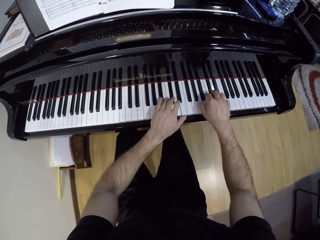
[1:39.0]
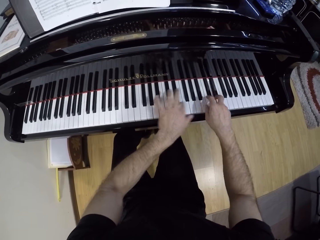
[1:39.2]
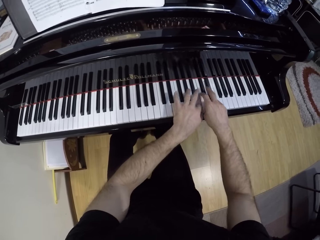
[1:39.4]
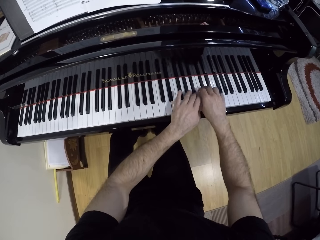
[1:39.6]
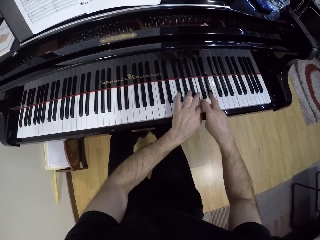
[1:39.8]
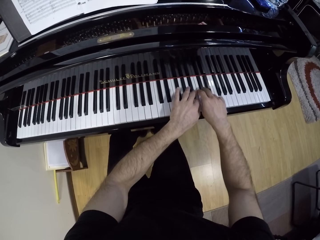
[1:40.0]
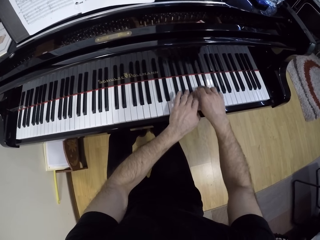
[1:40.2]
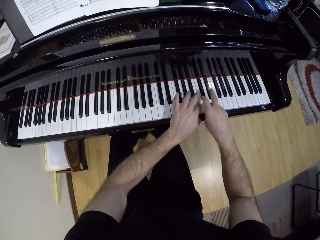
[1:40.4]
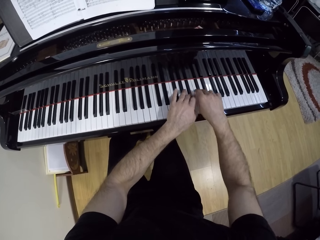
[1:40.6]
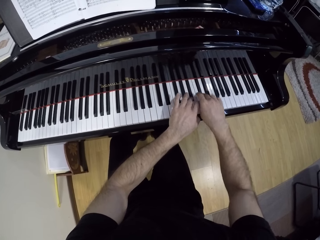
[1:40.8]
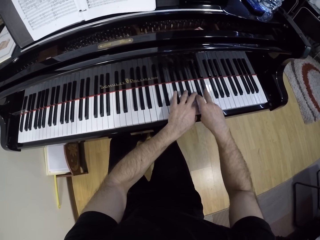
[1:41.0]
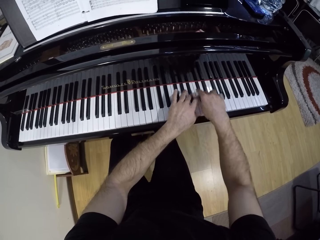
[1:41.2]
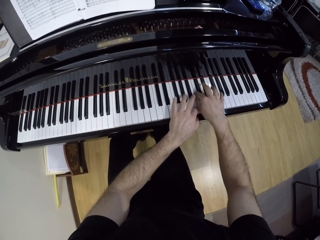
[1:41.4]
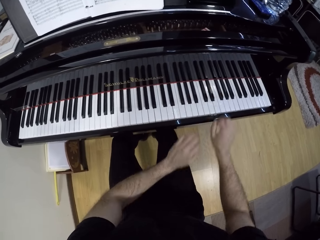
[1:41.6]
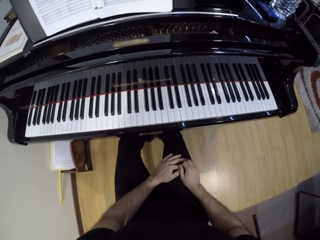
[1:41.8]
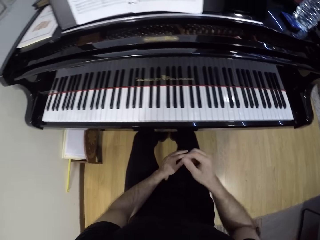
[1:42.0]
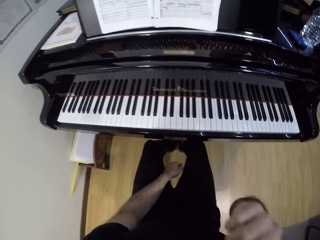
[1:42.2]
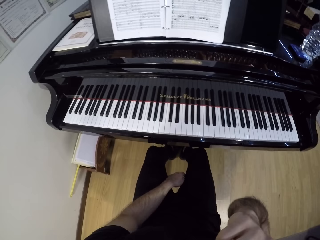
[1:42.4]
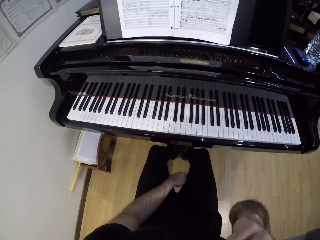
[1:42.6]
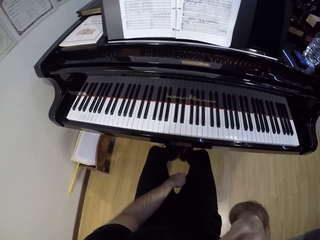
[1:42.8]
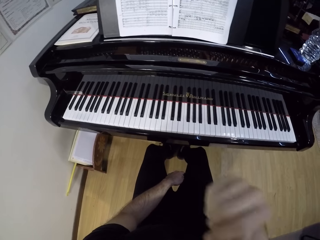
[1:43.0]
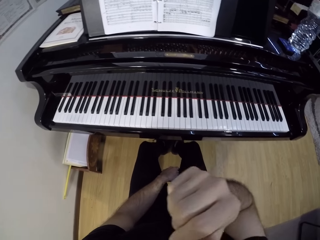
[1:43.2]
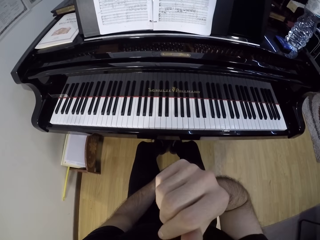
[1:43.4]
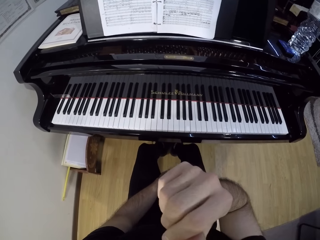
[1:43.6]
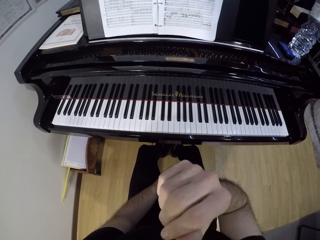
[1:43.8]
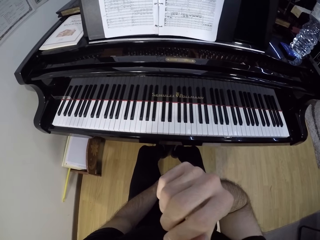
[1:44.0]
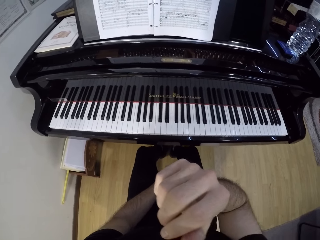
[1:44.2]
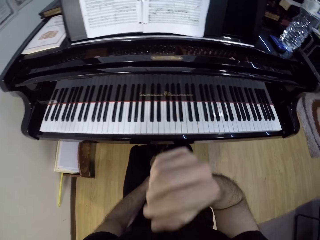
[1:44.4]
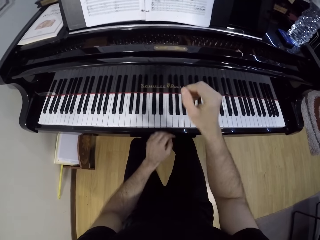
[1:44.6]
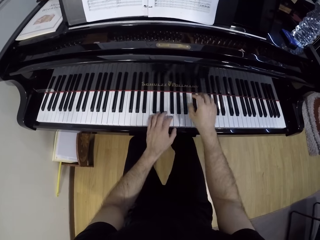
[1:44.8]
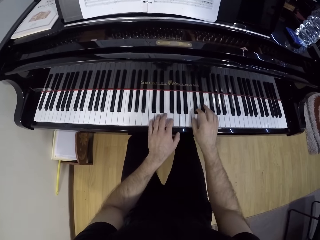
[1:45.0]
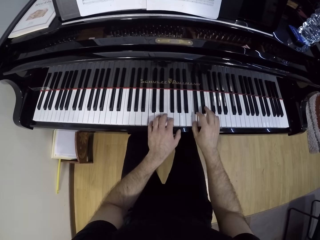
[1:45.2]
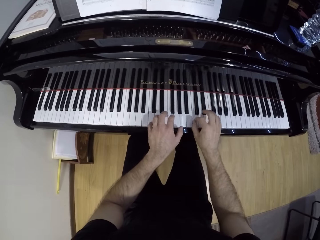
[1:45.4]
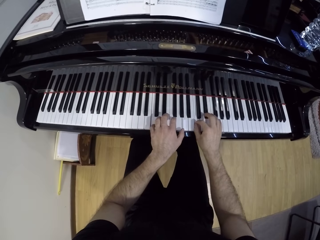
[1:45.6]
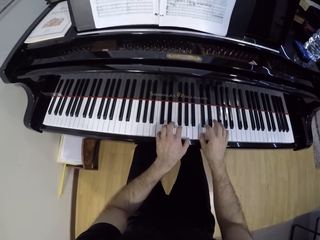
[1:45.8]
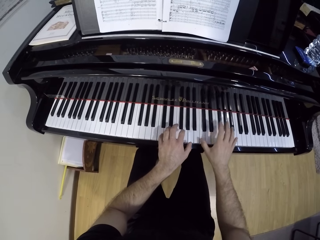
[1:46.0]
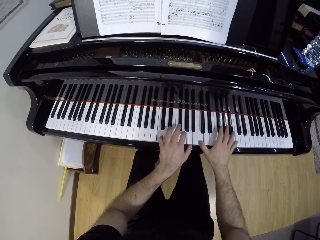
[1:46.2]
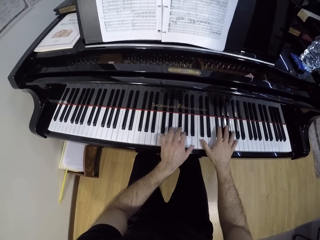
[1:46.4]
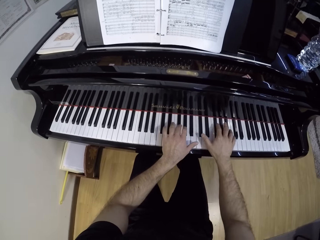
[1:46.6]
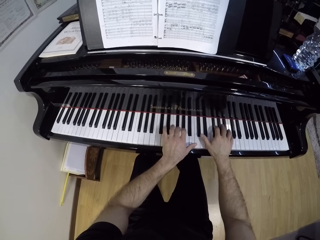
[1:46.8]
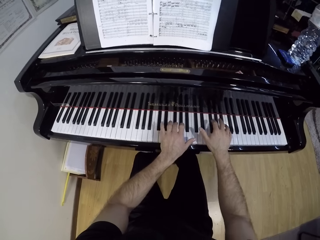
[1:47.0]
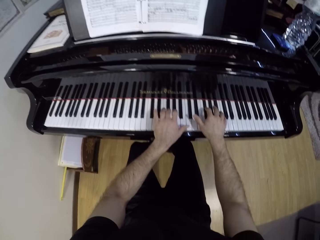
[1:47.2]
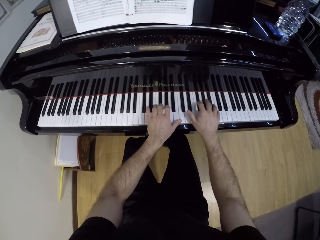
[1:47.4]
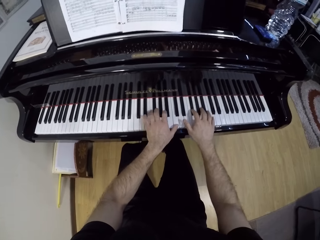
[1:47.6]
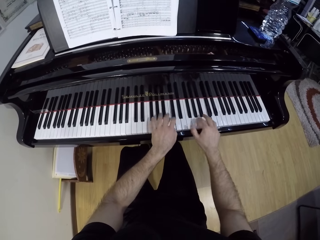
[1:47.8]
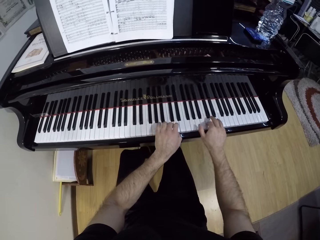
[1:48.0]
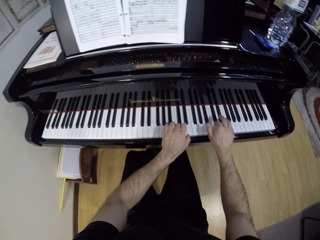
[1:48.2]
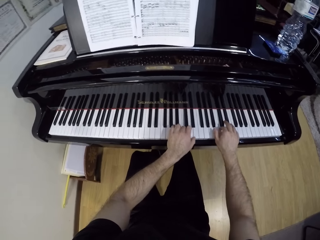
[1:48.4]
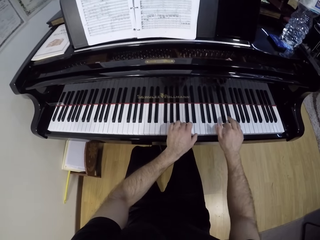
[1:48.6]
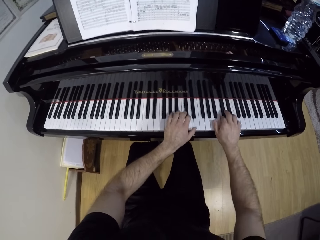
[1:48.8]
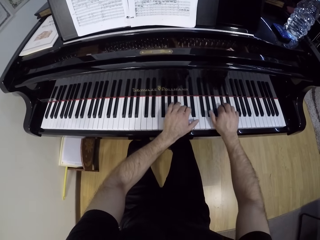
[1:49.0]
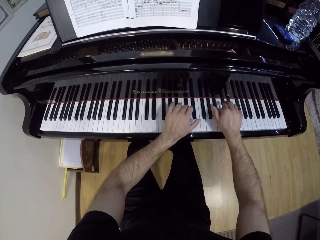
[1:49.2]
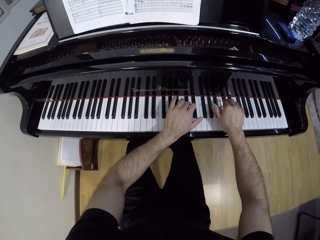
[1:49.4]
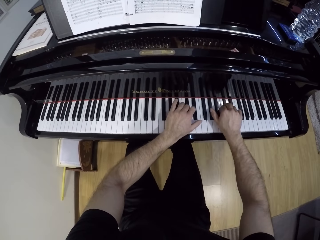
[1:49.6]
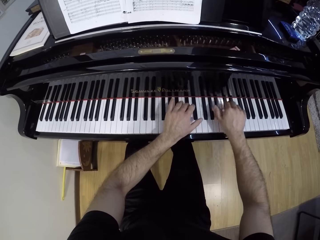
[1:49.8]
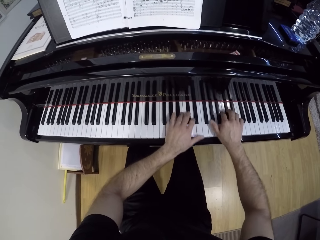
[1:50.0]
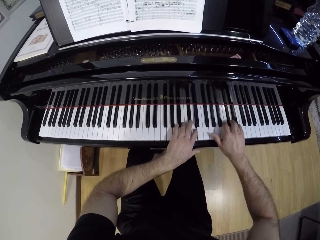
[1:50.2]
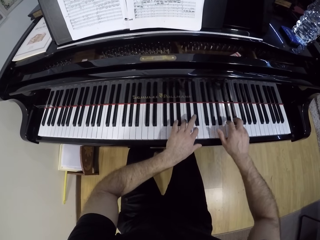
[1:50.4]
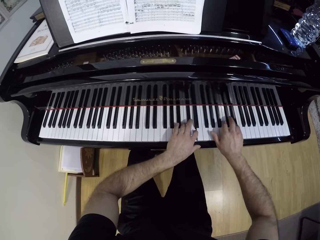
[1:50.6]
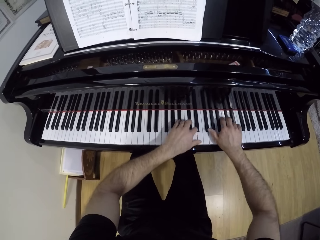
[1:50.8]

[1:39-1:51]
The camera wearer drops his hands on his thighs. He raises his right hand to his face. He plays the grand piano with both hands.

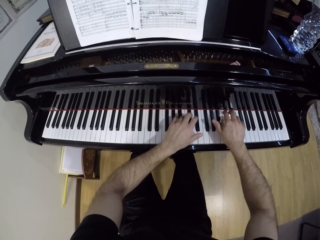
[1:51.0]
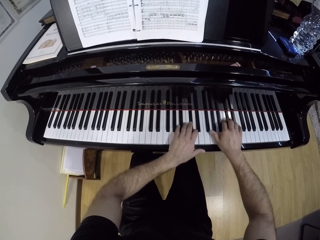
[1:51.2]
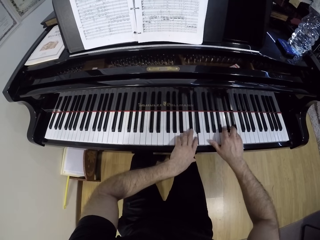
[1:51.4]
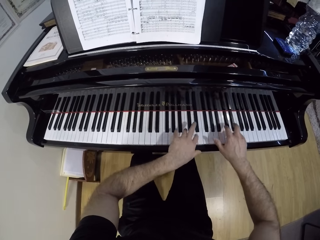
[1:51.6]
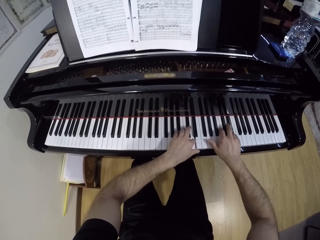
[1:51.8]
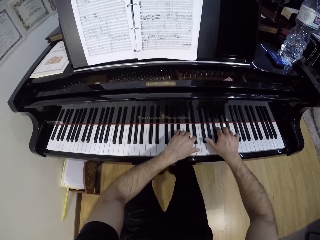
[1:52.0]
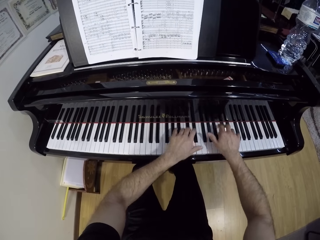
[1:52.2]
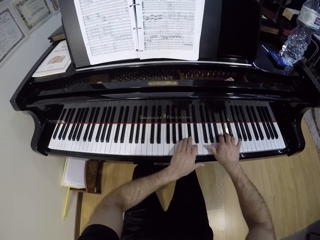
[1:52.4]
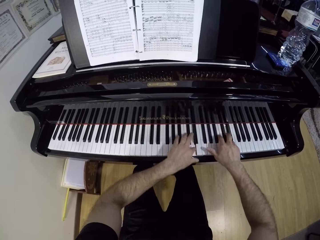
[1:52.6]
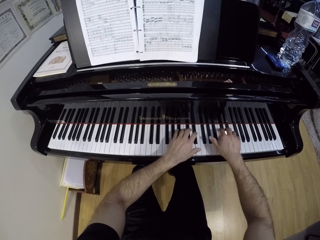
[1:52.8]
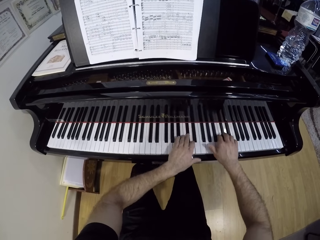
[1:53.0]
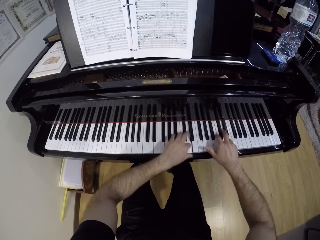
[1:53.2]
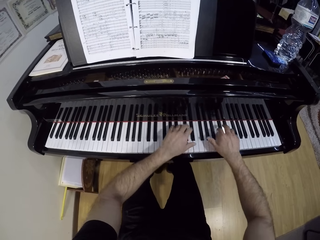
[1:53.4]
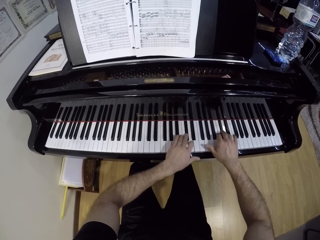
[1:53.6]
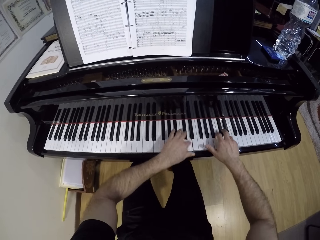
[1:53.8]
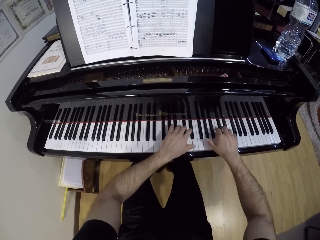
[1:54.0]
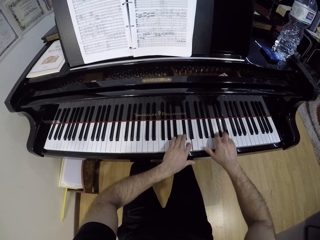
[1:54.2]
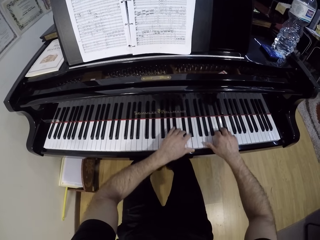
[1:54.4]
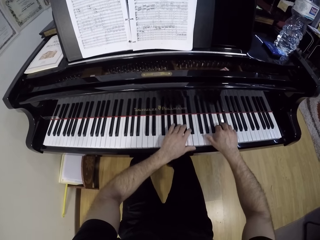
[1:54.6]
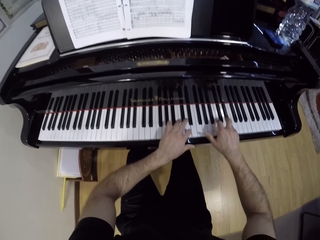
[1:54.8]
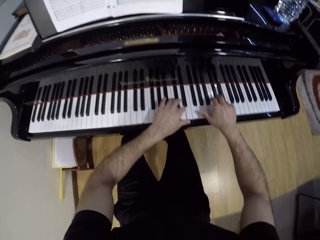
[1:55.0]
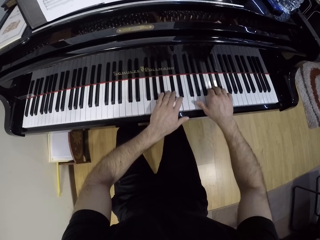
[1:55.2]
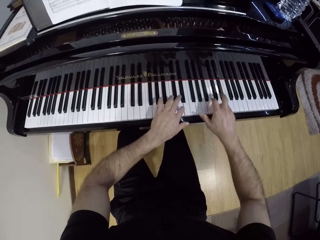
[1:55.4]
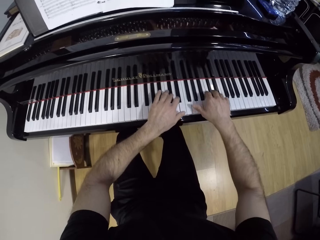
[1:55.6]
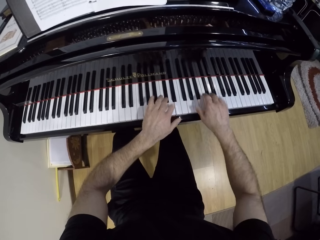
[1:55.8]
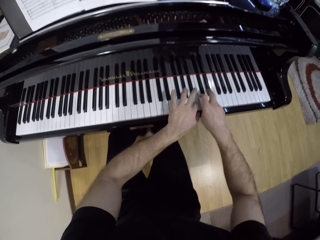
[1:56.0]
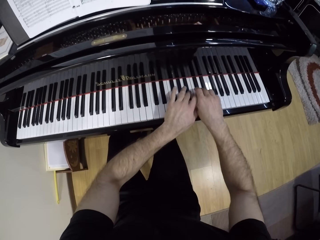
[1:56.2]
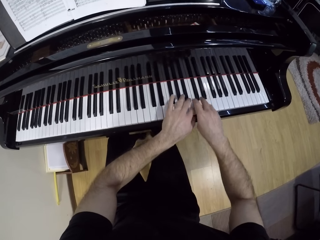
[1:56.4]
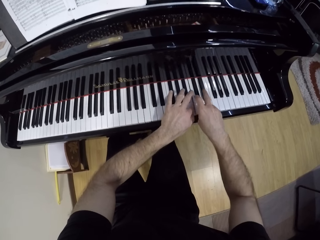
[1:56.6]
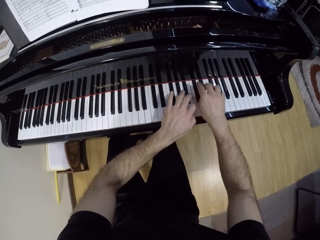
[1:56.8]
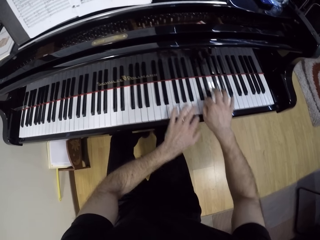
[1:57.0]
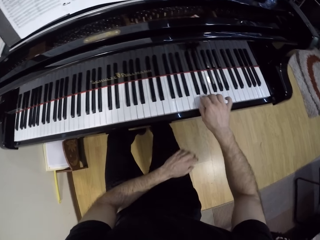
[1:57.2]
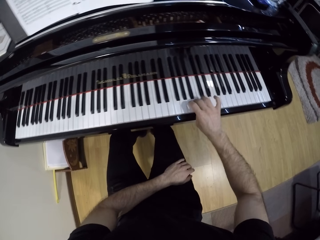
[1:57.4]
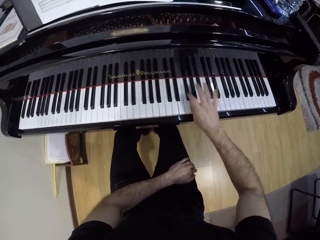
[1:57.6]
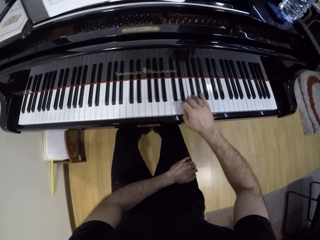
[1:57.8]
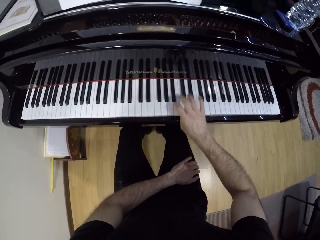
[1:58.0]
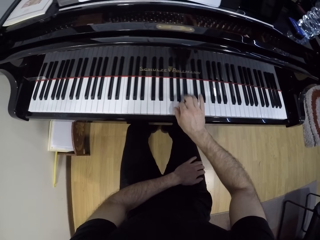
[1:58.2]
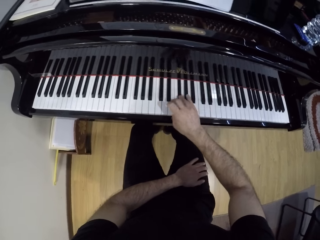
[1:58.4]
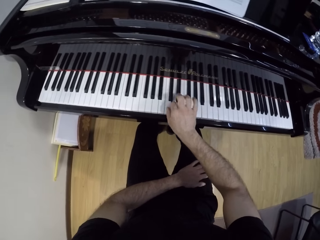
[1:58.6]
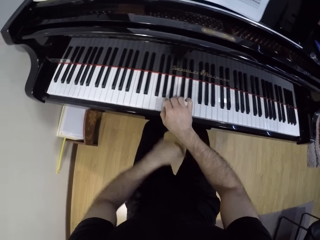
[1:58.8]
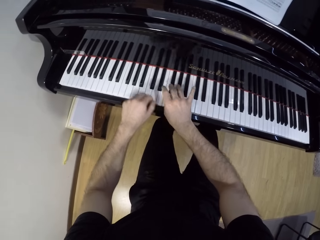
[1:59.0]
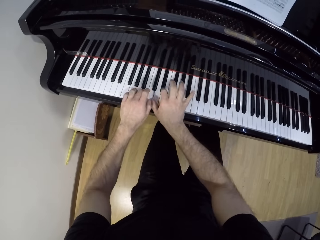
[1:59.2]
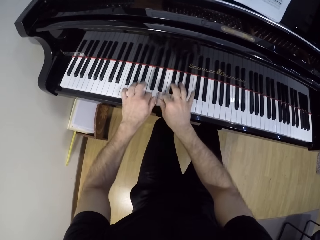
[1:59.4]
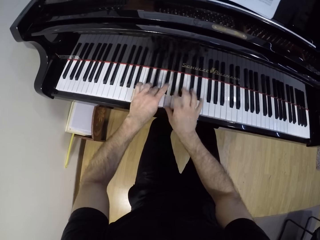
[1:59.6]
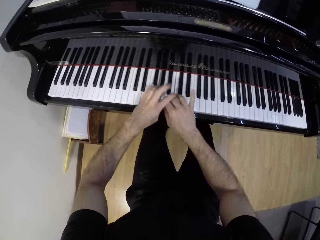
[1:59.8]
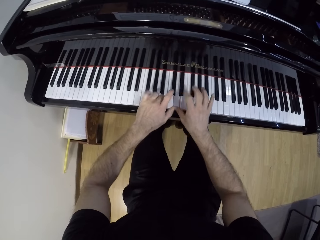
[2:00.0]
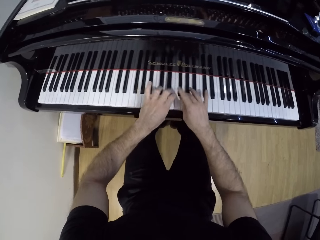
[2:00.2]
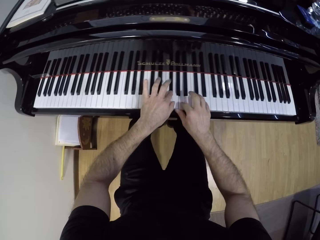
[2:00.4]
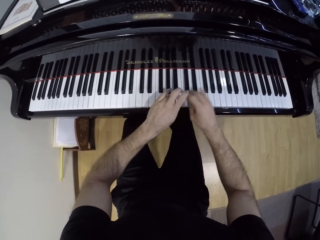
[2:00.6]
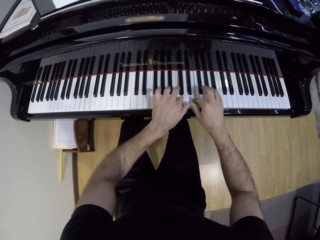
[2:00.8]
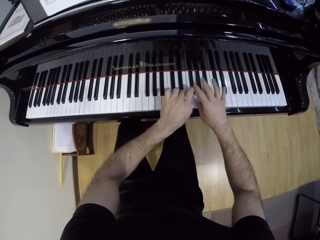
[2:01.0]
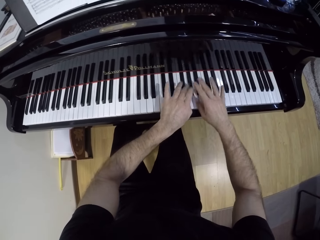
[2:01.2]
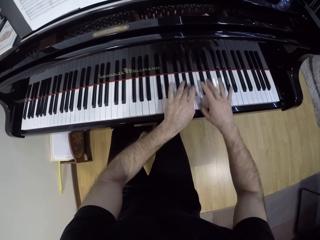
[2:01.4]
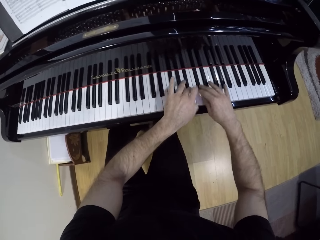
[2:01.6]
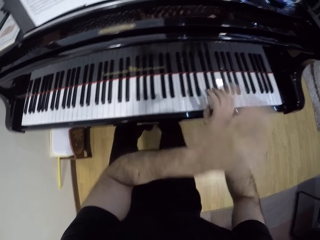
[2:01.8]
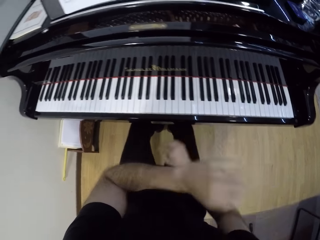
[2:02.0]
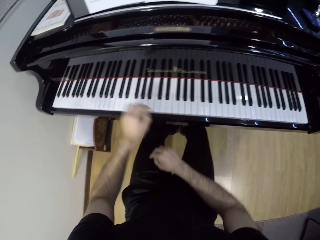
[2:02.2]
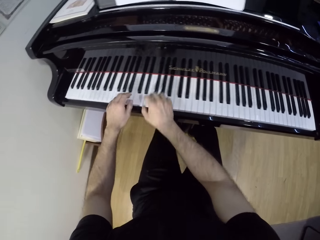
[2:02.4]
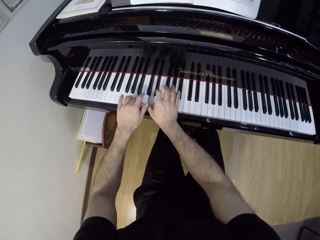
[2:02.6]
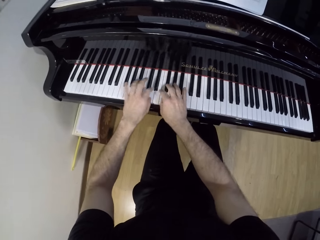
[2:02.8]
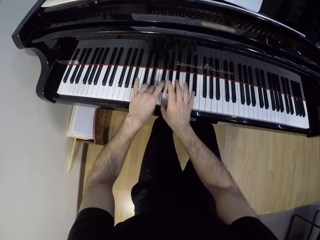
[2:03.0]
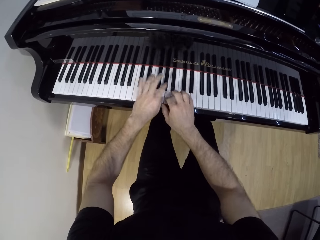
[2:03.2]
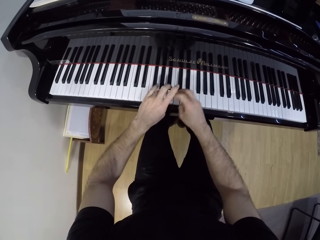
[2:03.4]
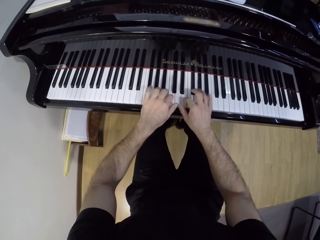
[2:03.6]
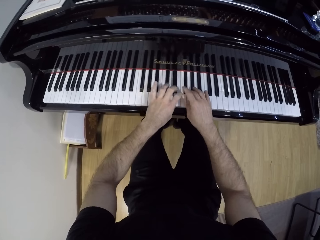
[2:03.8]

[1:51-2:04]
The camera wearer plays the grand piano with his right hand. He drops his left hand across his thighs. He plays the grand piano with both hands. He raises his left hand towards his face. He plays the grand piano with both hands.
